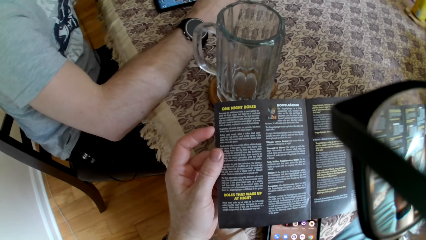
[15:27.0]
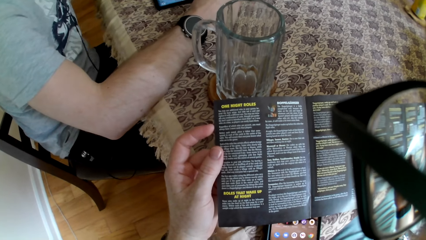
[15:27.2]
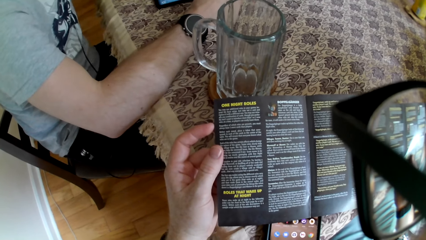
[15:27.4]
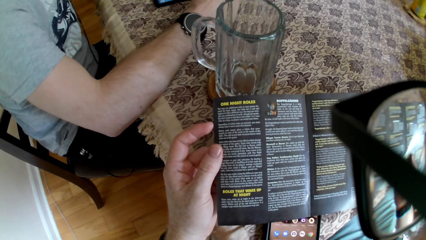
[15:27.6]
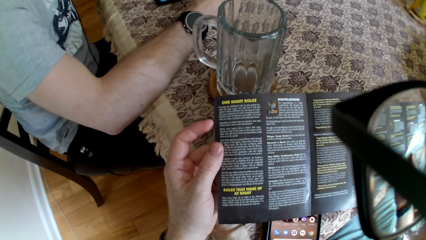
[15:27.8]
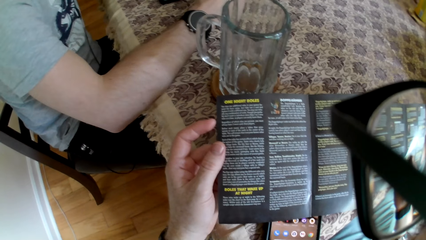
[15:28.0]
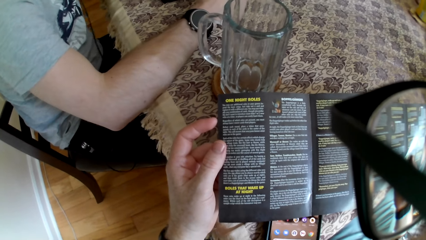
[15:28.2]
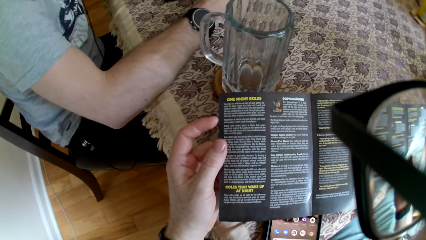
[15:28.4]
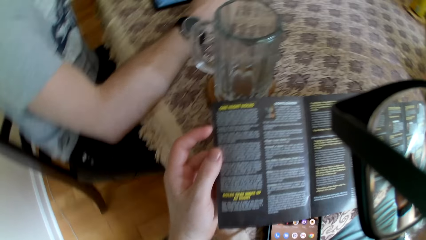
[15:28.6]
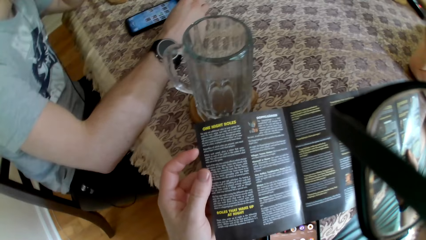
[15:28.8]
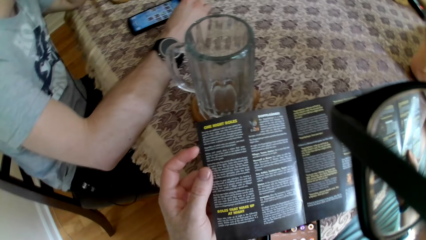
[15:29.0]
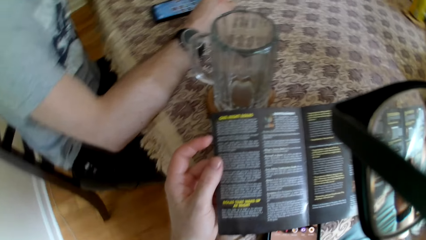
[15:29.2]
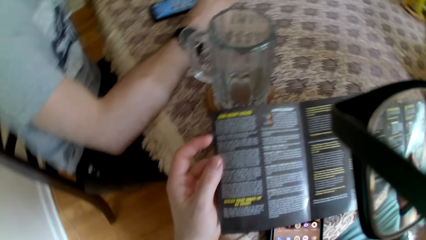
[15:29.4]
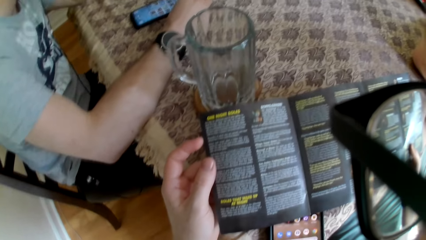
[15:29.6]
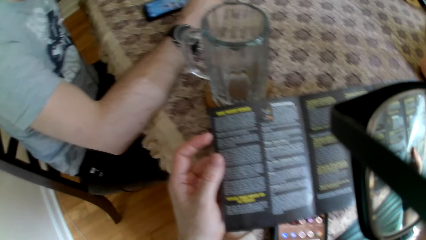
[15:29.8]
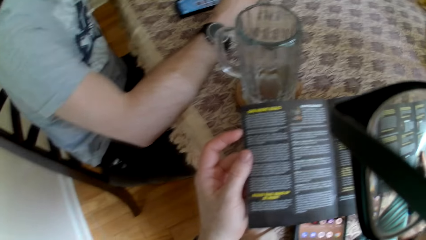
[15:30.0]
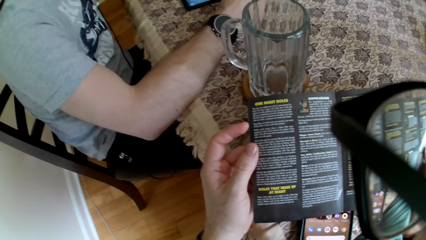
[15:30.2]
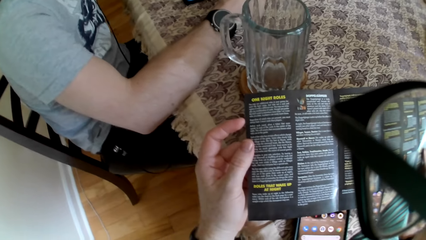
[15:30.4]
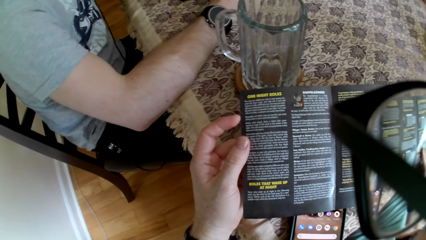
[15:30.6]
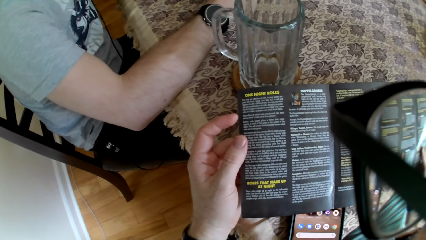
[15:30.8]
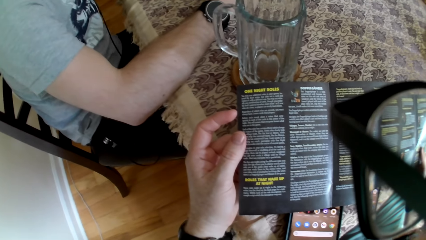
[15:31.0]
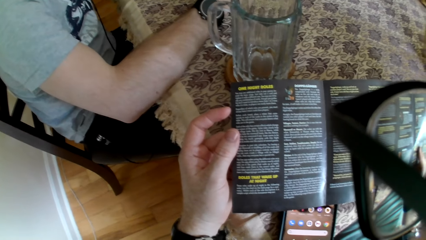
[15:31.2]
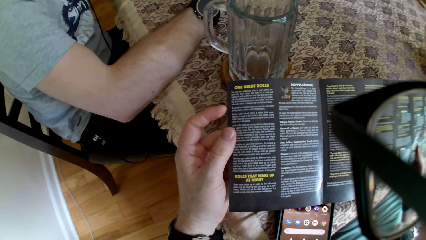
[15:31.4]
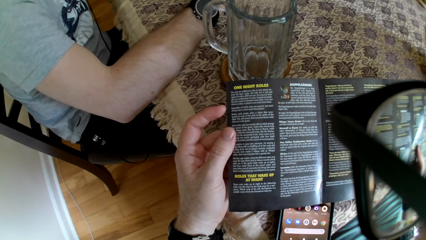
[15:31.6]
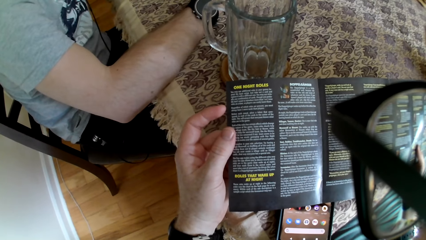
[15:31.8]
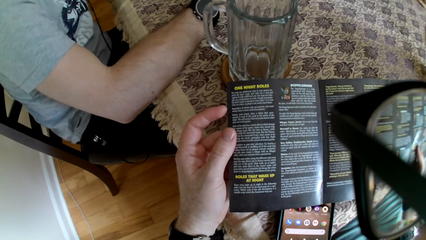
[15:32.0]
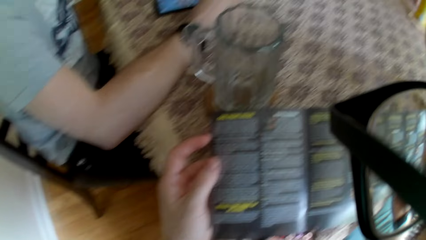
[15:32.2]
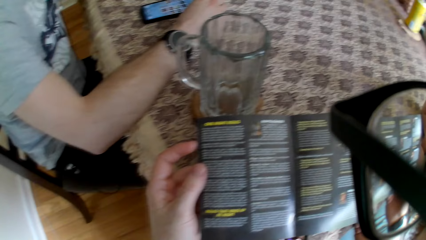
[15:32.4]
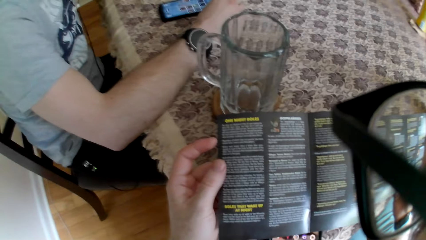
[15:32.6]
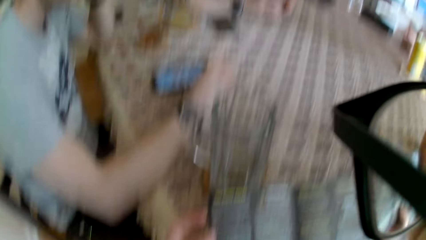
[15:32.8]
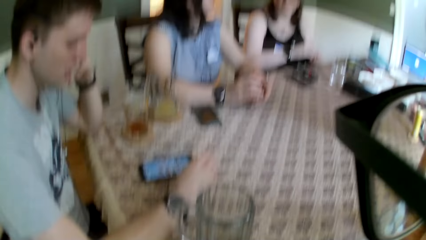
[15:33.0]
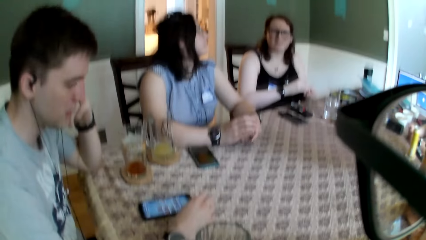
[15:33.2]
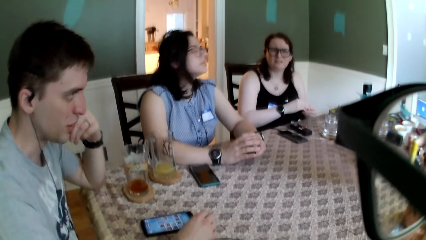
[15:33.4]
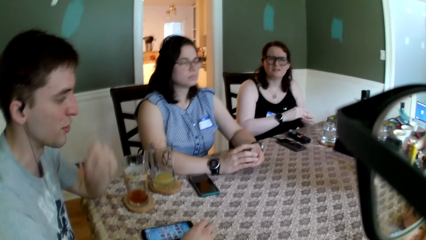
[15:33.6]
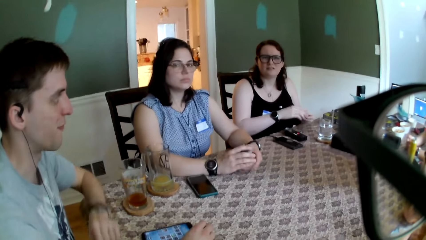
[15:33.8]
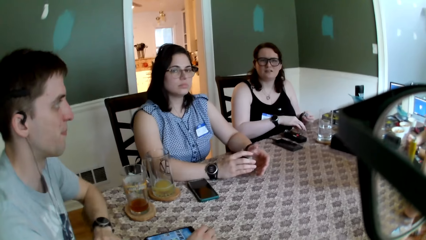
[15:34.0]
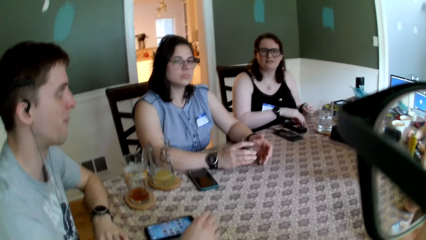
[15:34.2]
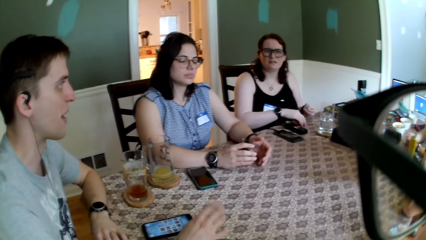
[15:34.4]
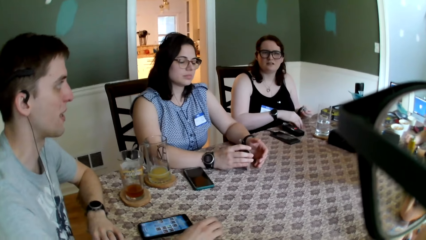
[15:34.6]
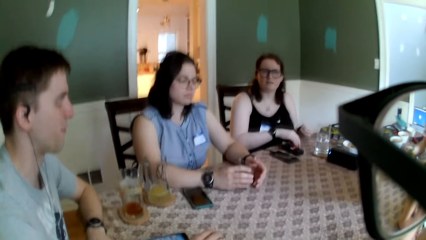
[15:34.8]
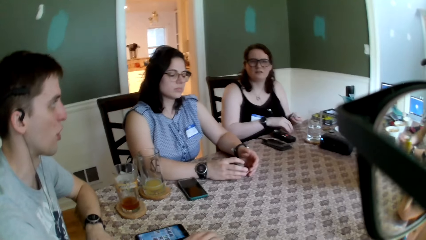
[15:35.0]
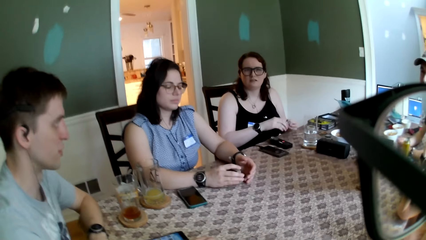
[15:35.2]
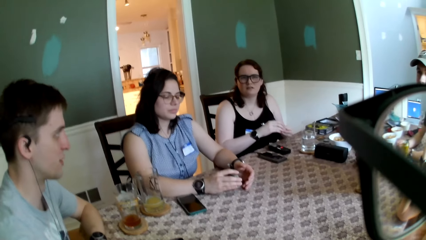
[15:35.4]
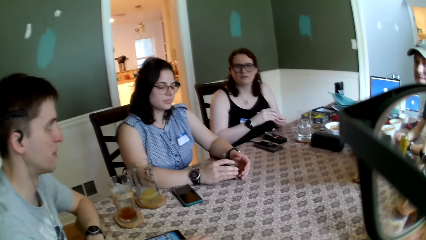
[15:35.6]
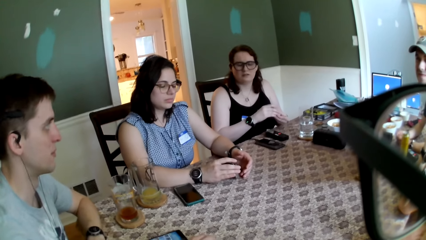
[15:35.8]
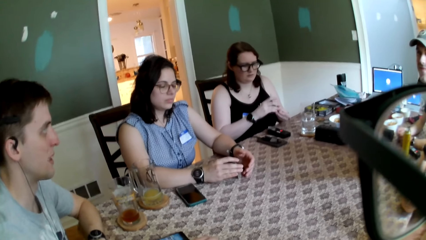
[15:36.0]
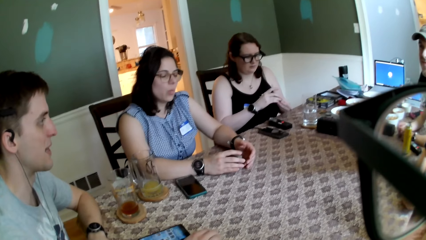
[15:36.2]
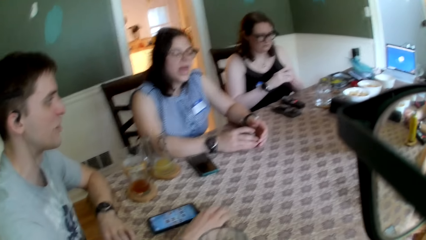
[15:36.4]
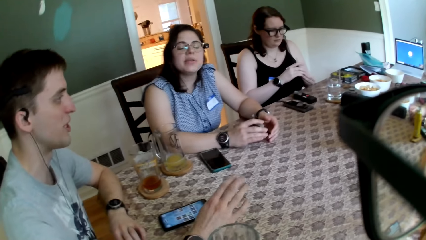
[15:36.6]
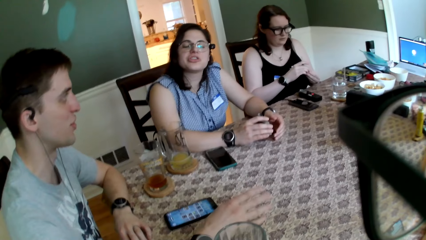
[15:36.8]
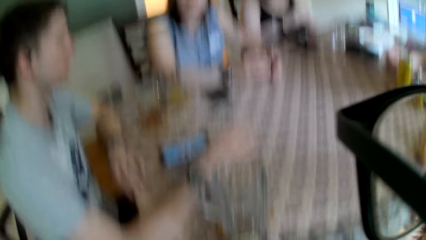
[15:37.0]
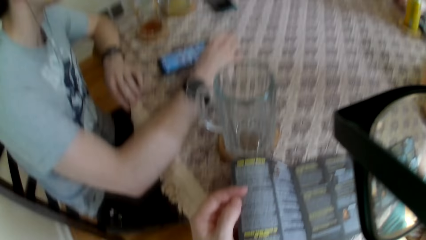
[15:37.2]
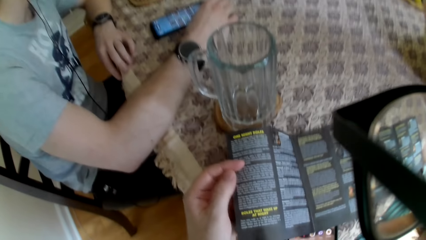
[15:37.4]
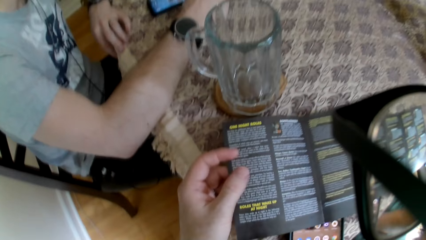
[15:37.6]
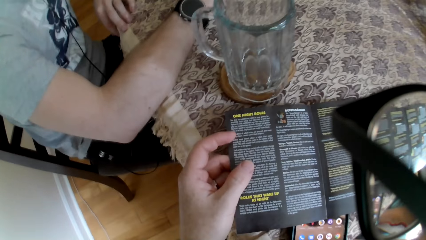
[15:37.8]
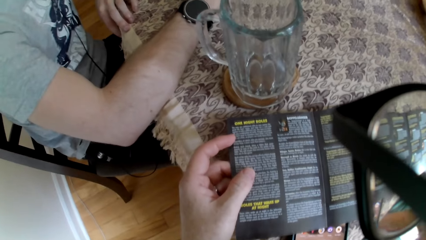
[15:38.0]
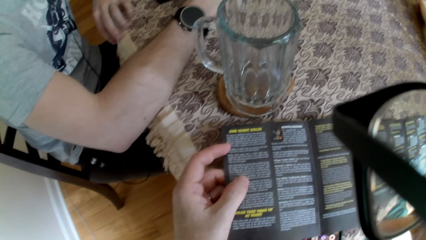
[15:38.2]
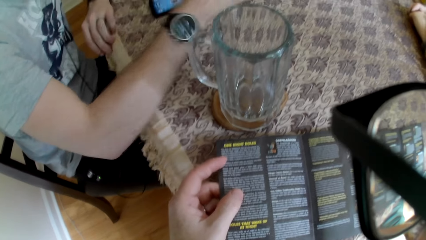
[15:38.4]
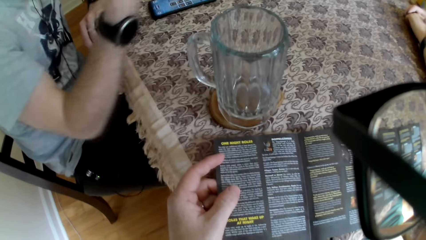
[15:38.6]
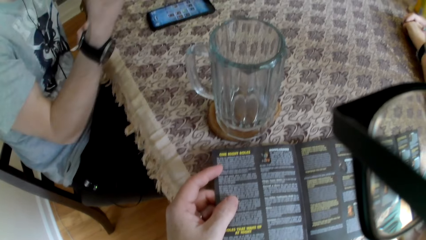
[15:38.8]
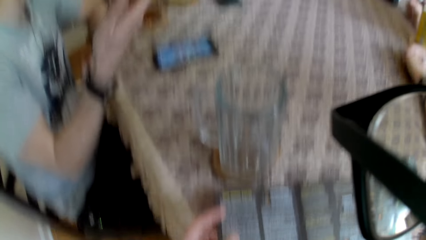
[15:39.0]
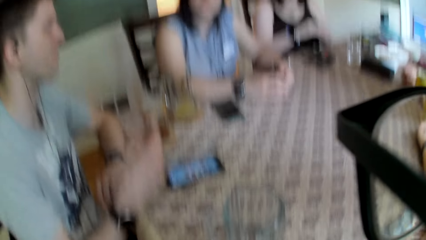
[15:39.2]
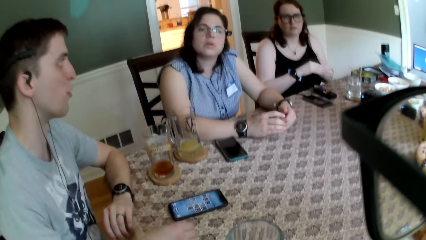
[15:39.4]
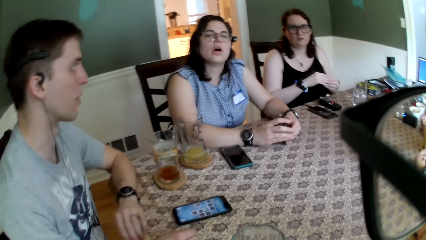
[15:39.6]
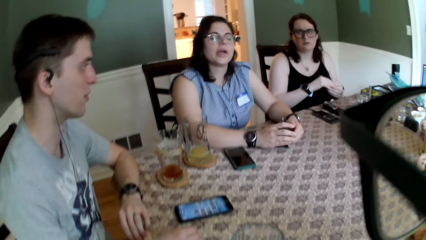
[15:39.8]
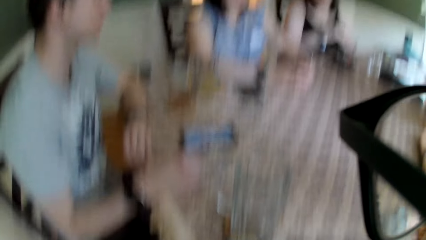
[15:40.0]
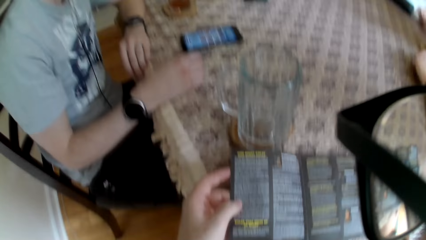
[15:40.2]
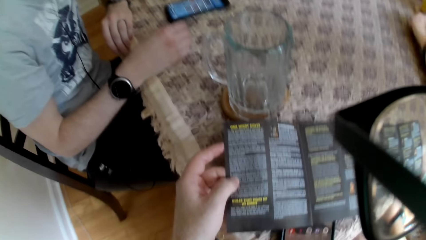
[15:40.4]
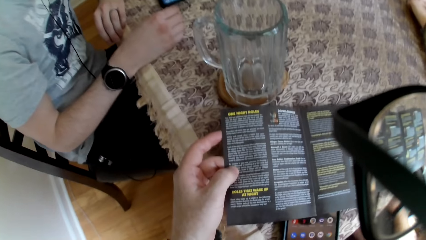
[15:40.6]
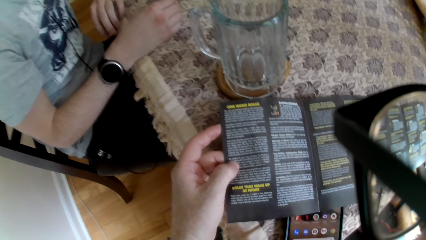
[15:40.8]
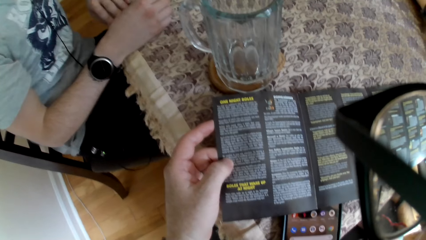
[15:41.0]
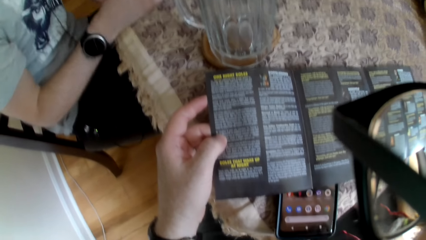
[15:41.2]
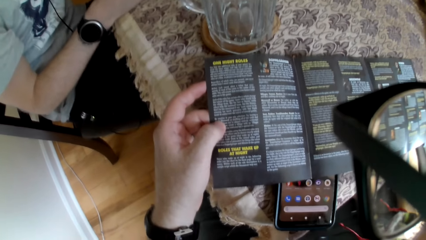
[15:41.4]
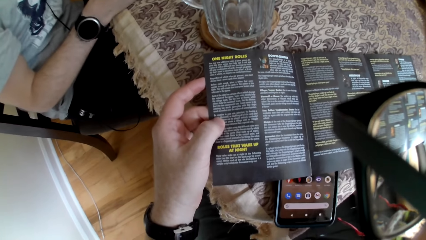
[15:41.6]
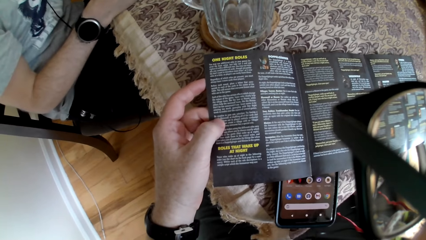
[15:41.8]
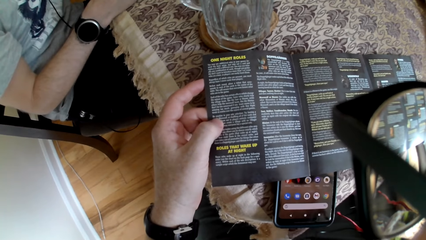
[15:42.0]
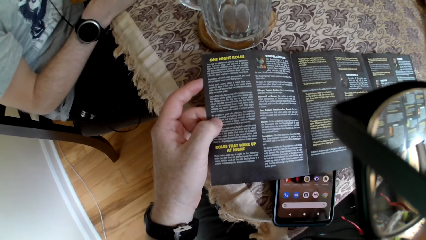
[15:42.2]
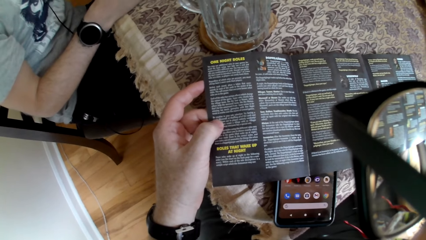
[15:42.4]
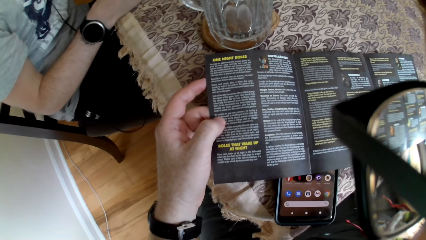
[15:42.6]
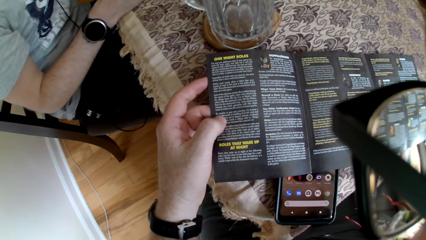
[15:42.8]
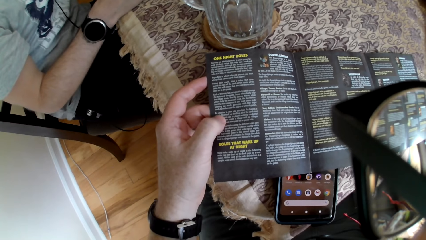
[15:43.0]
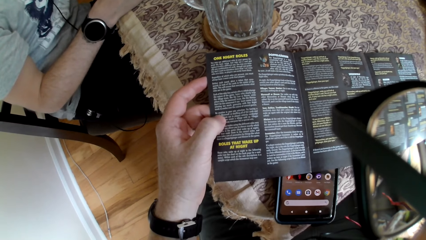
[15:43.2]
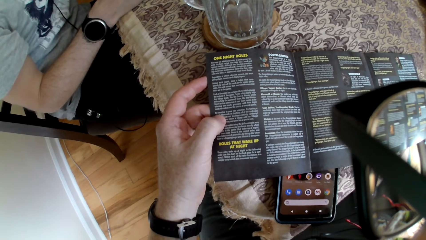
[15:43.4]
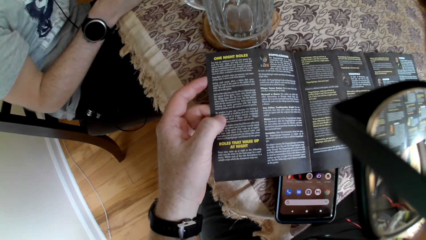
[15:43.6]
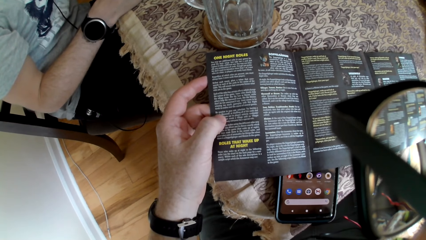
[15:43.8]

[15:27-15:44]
The woman converses with the camera wearer. The camera wearer converses with another woman. The man converses with the camera wearer and the other people. The other woman holds some tokens in her hands. A third woman shuffles the cards in her hands. The first woman converses with the camera wearer and the man. The camera wearer converses with the first woman. The man gesticulates with his right hand.
